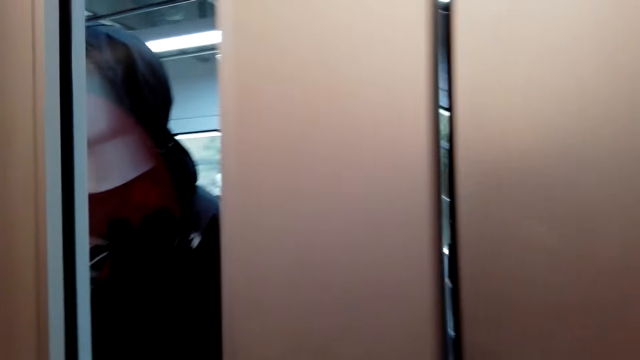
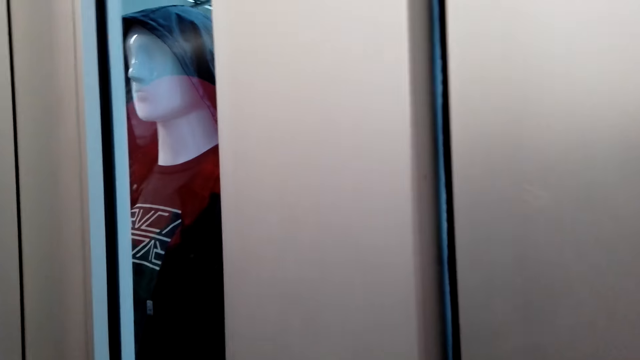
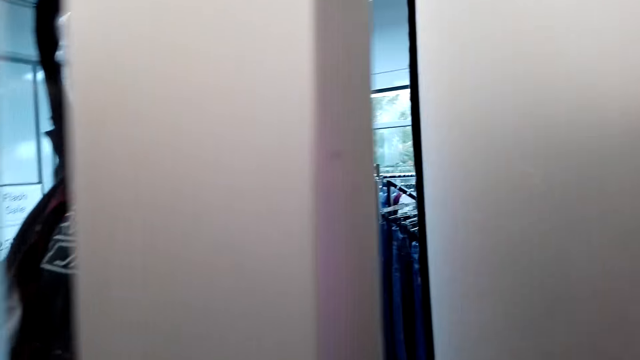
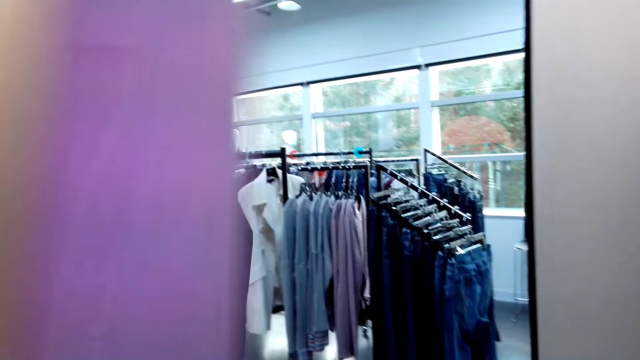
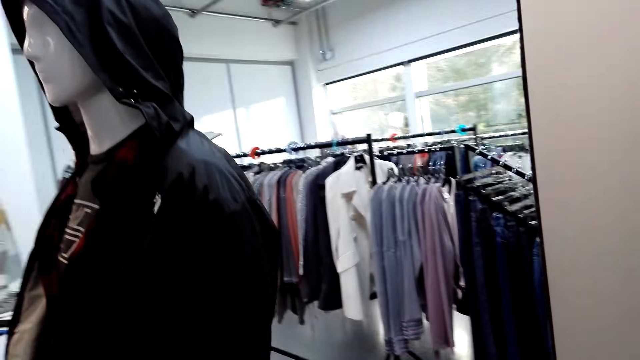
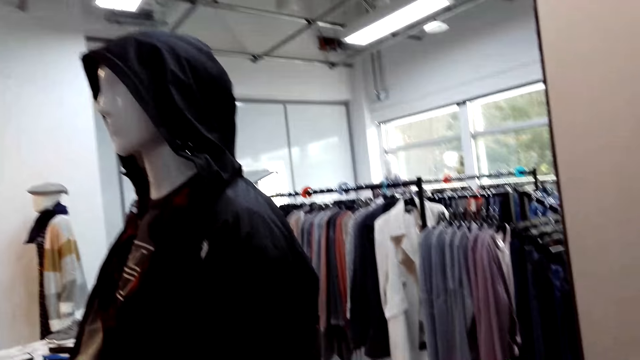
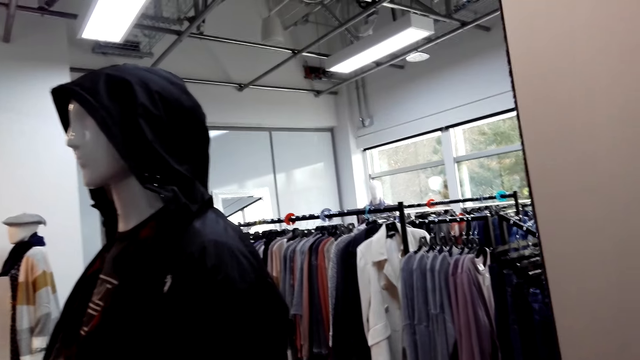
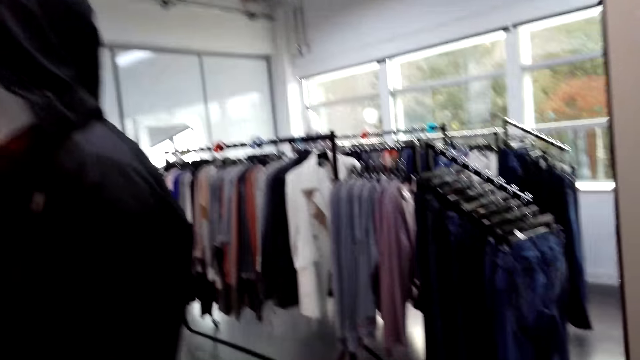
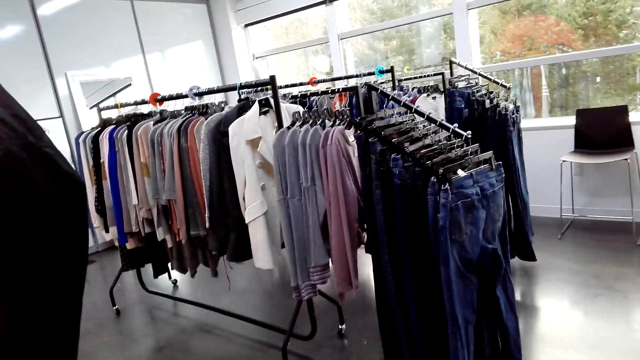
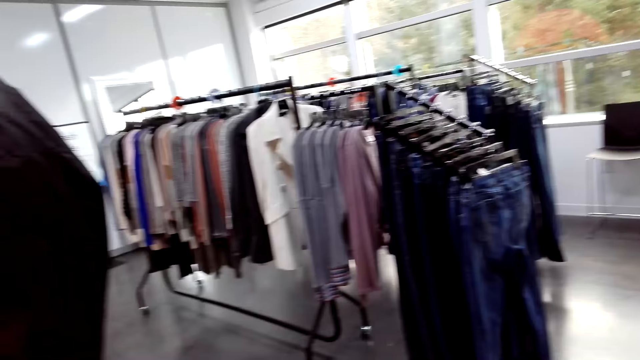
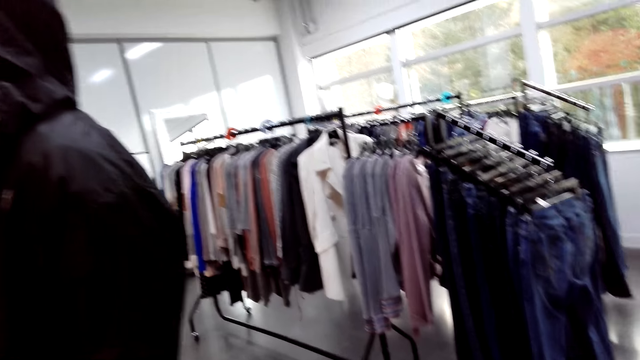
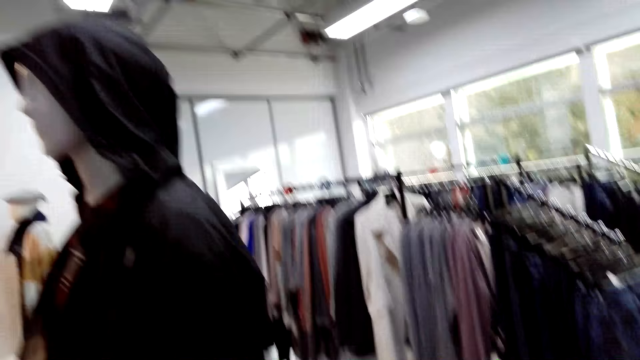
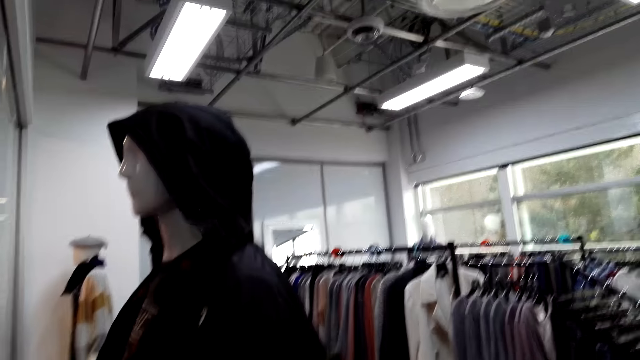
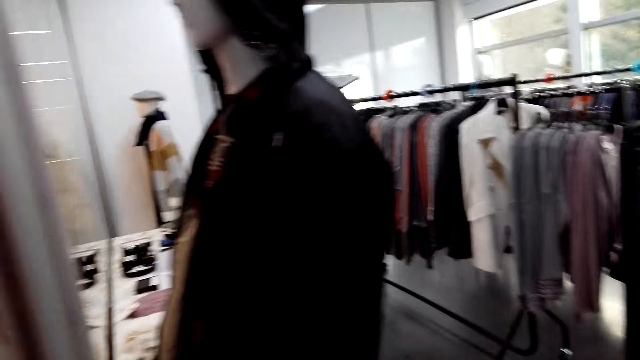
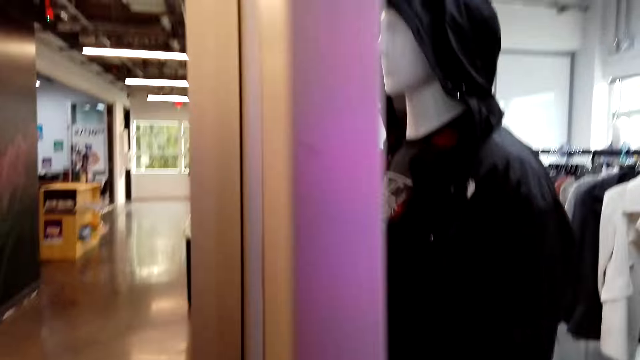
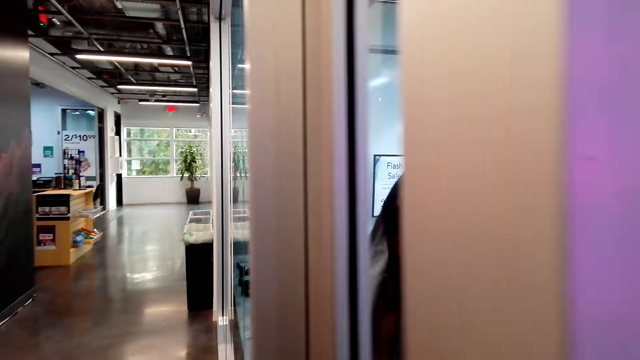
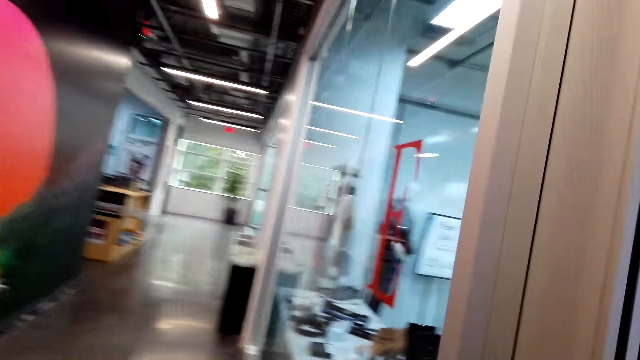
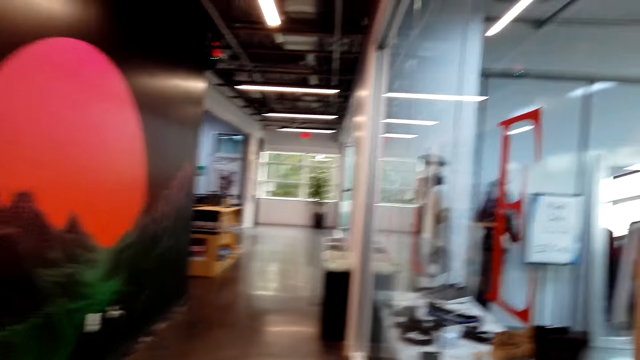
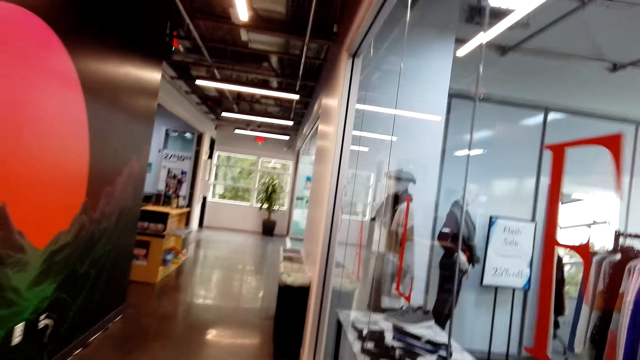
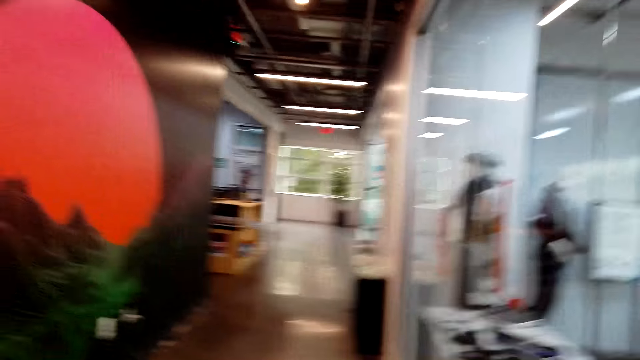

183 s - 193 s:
The camera wearer opens the door. They converse. They close the door.

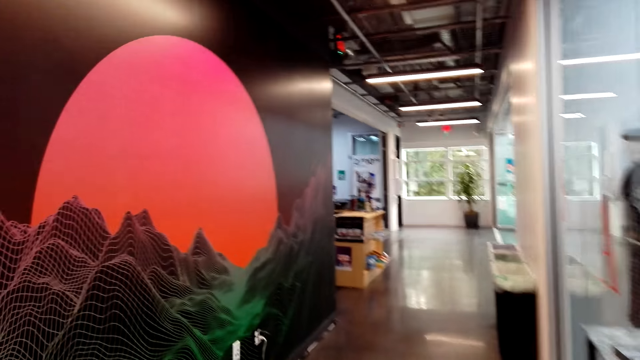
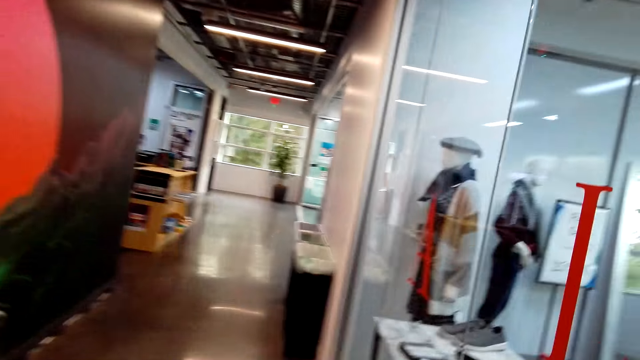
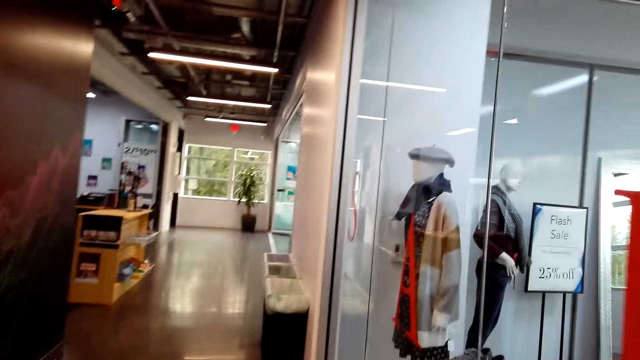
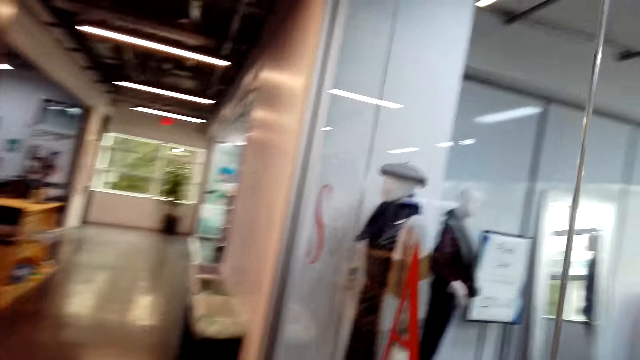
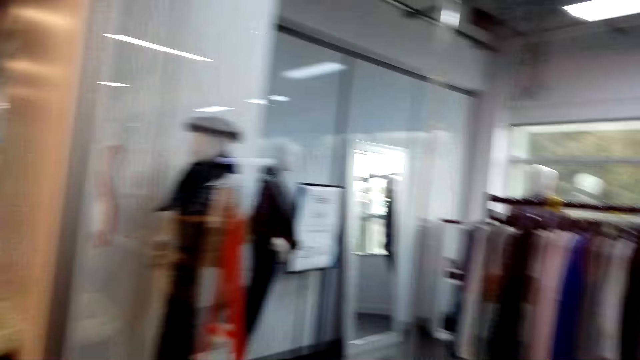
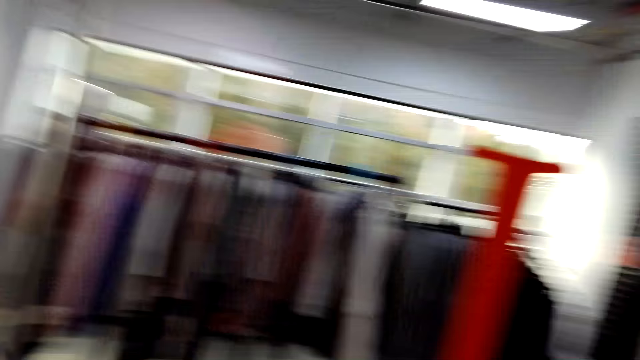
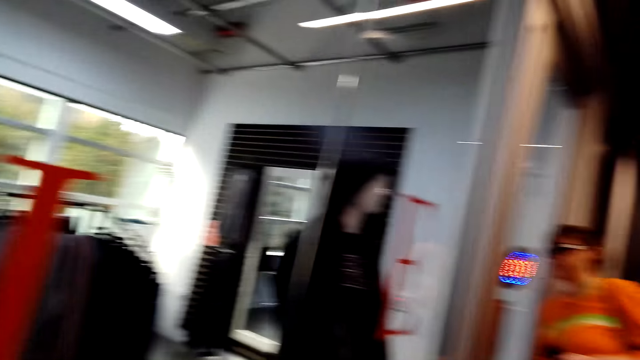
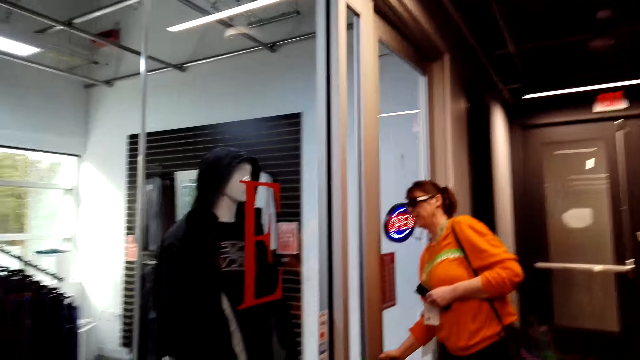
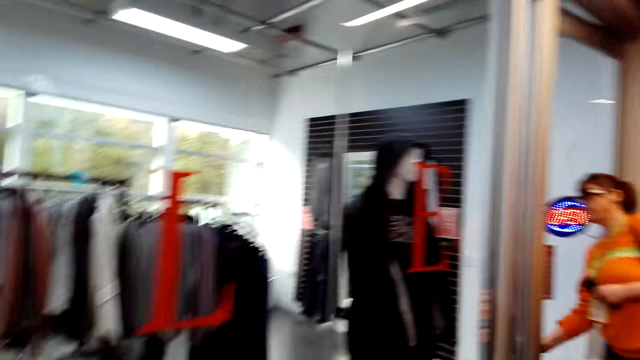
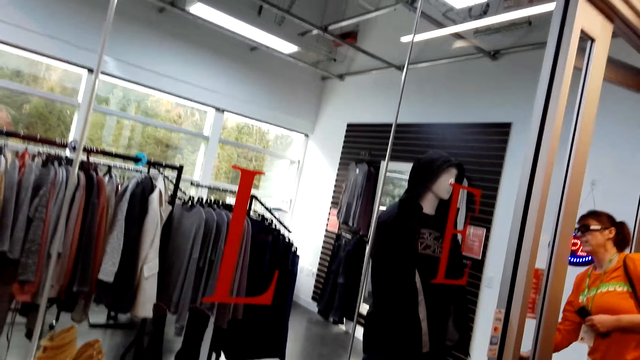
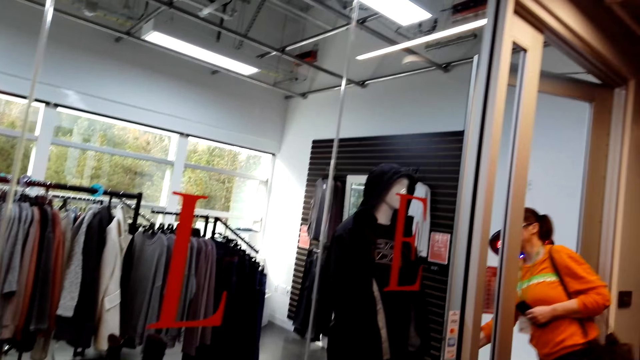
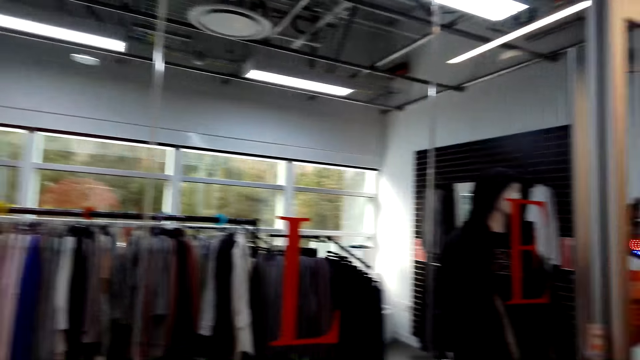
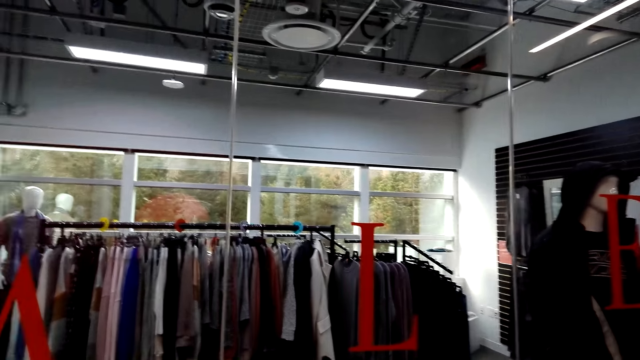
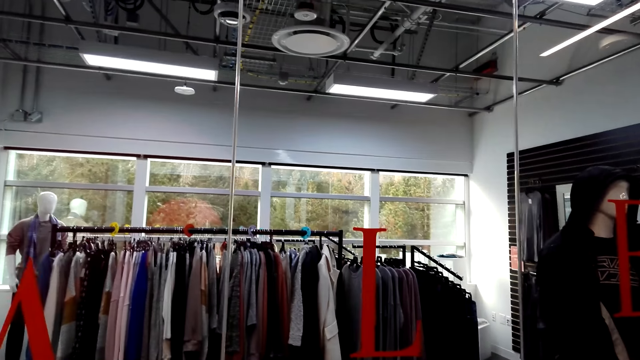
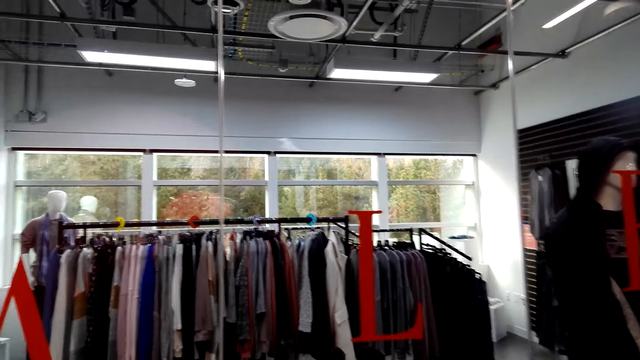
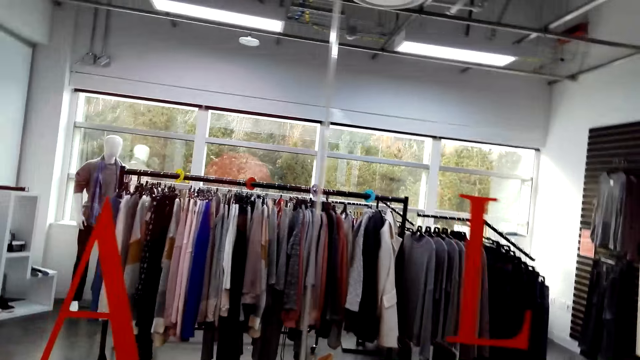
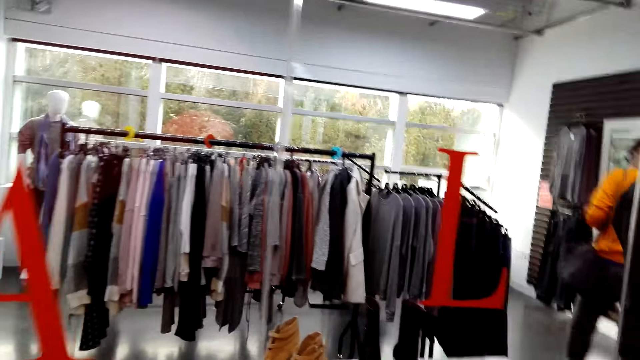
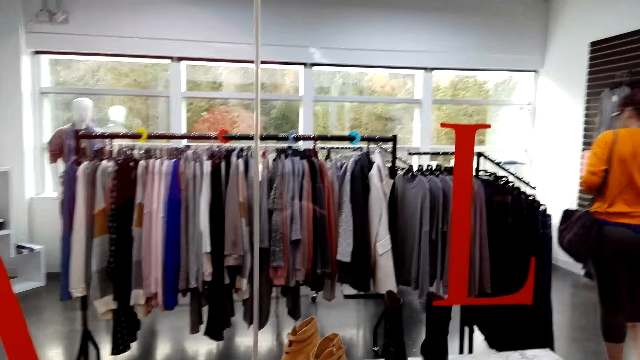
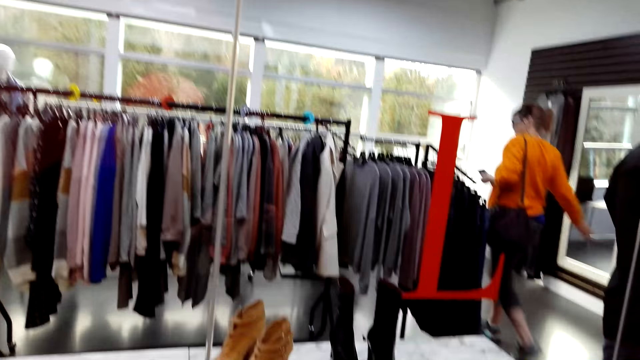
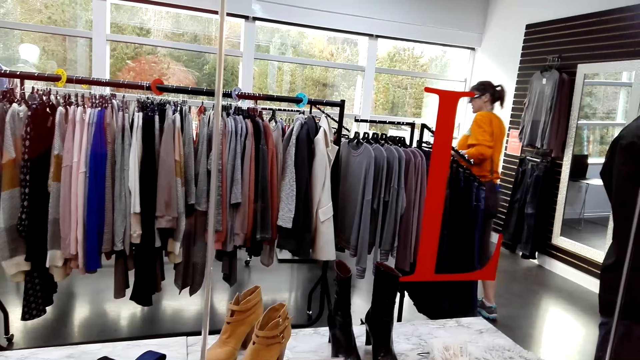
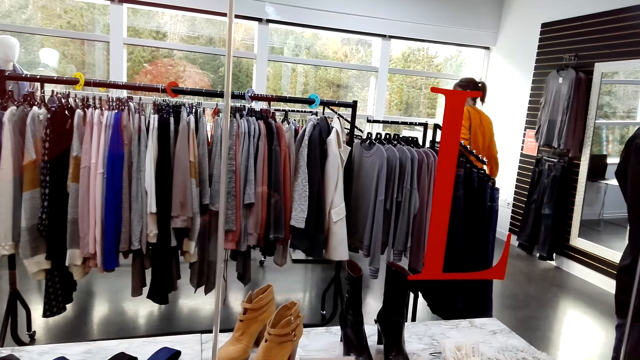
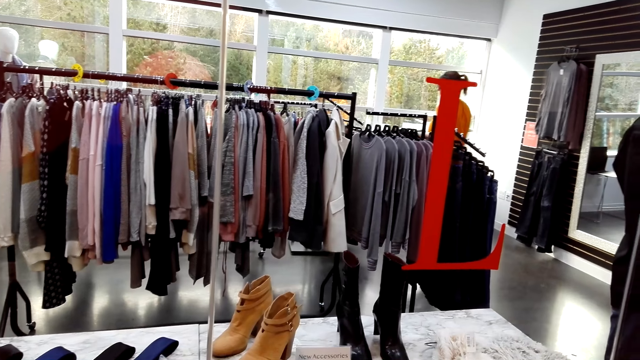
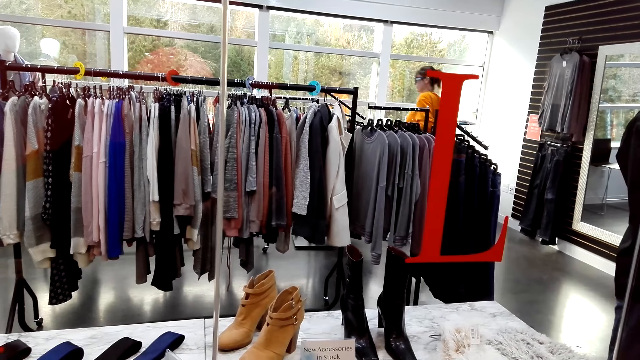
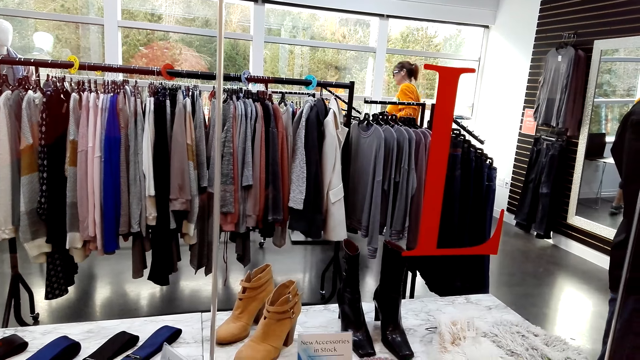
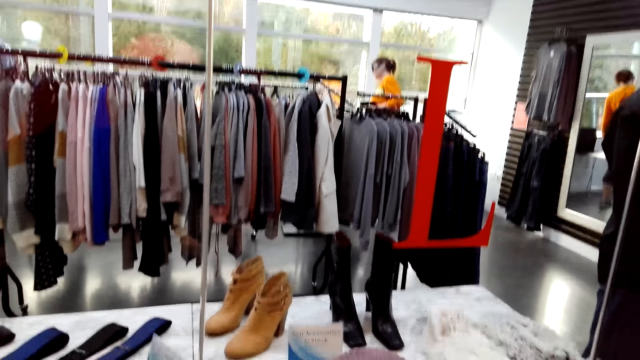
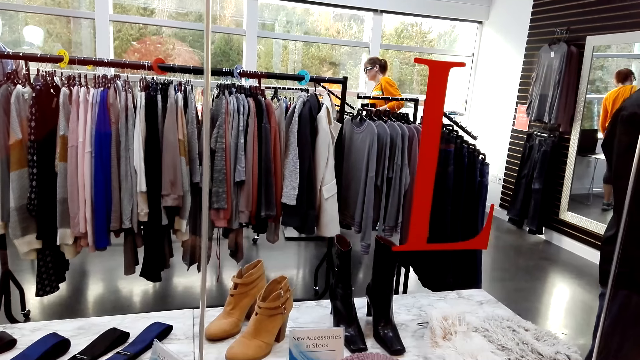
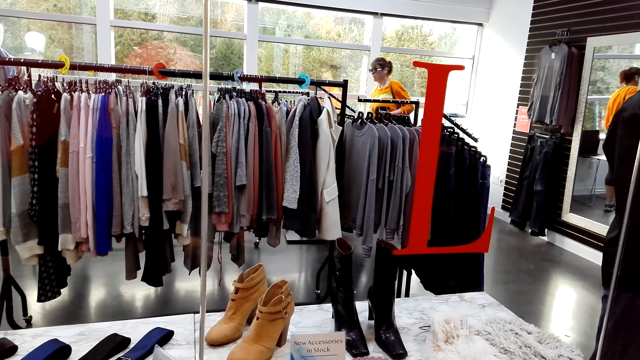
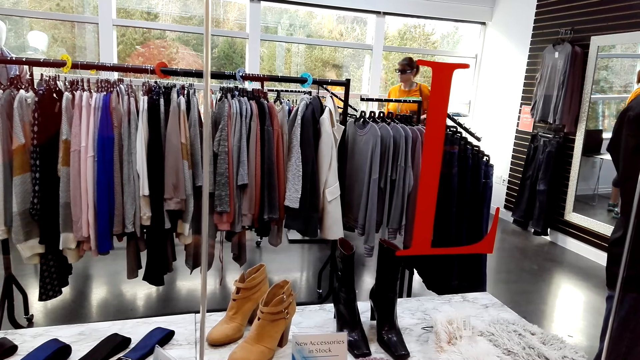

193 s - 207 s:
The camera wearer walks a few steps around the supermarket. A woman looks in the room. The woman opens a door. The woman walks inside the room.
